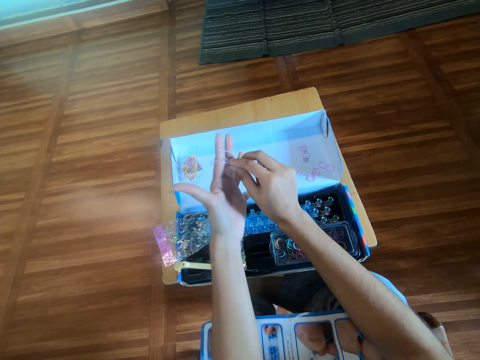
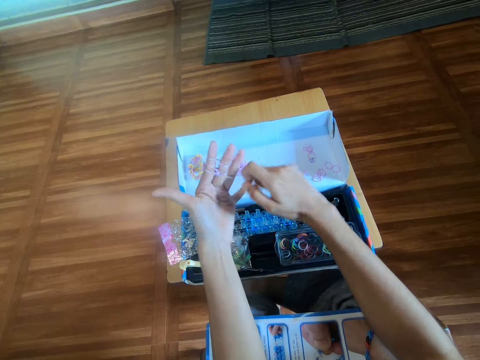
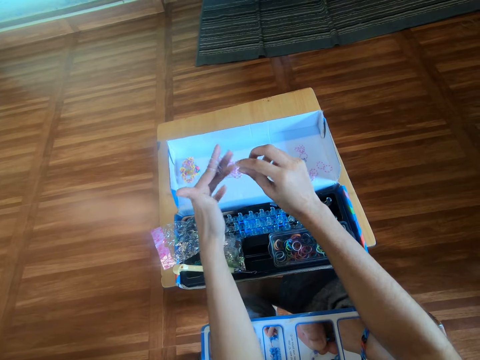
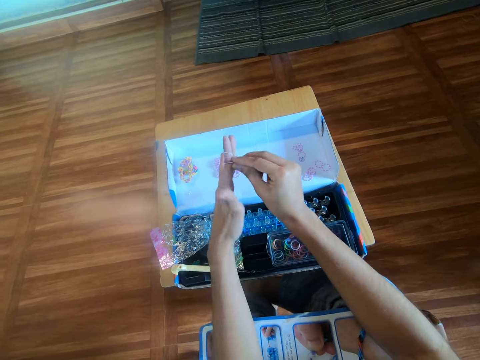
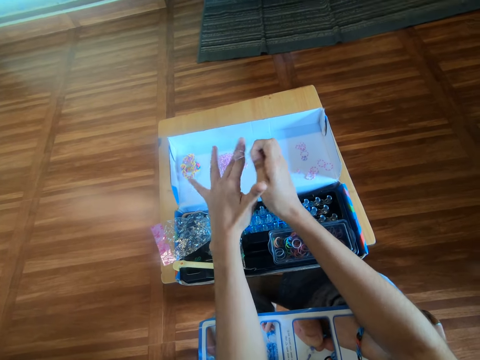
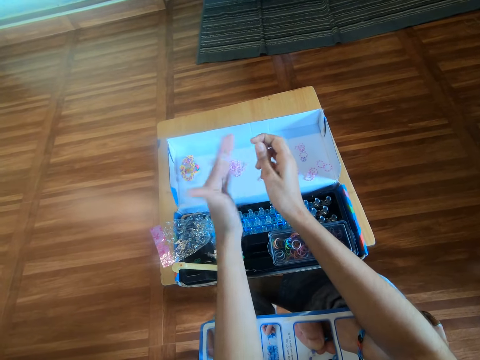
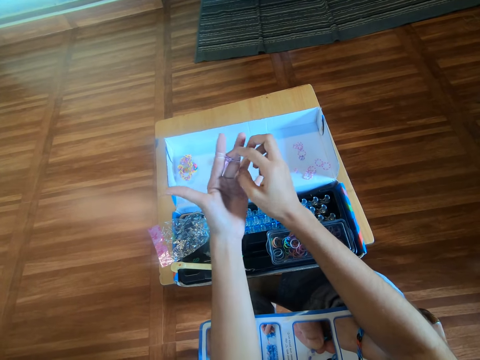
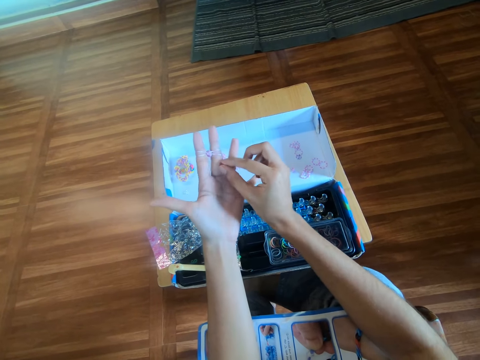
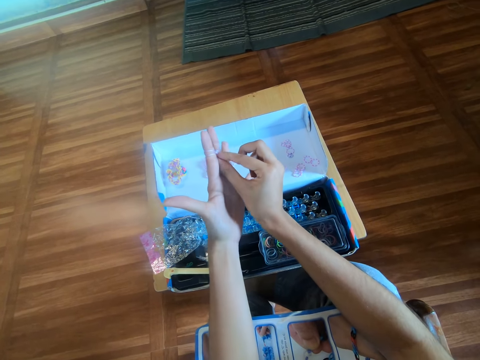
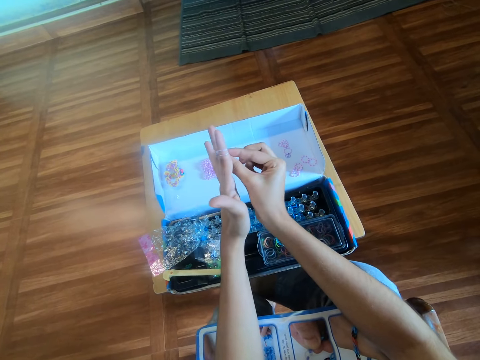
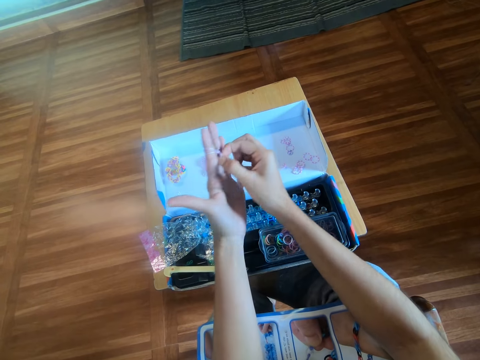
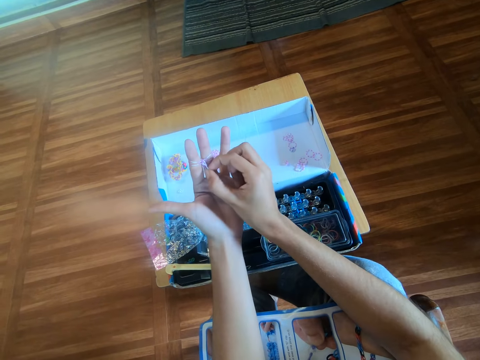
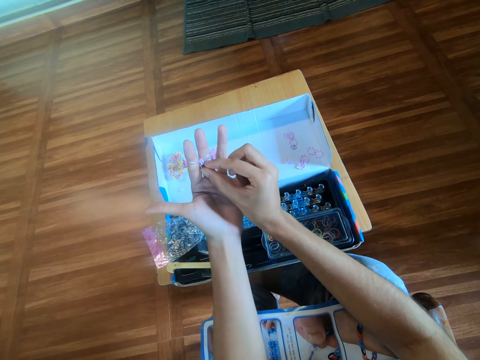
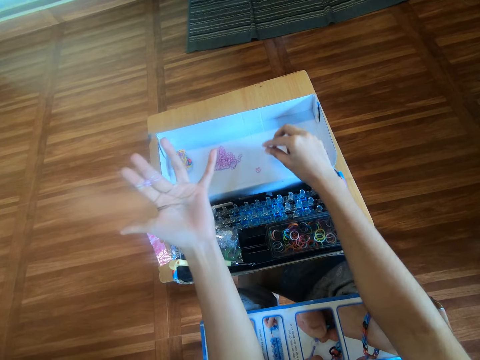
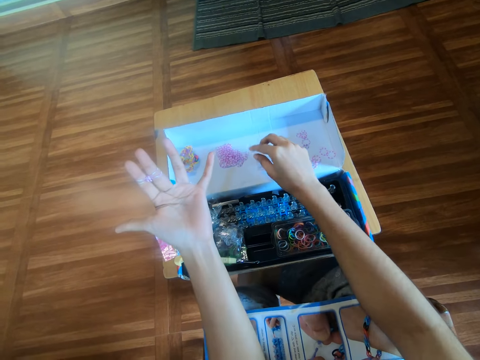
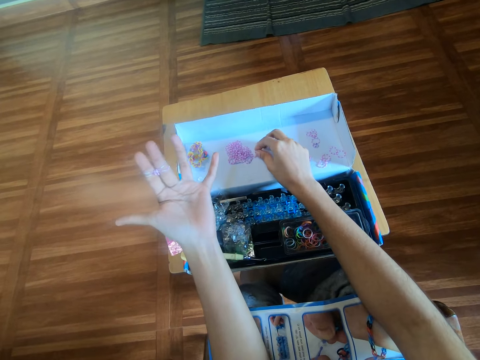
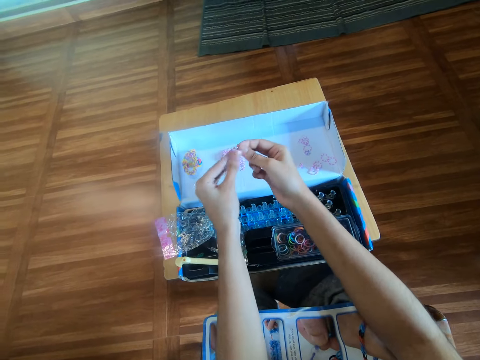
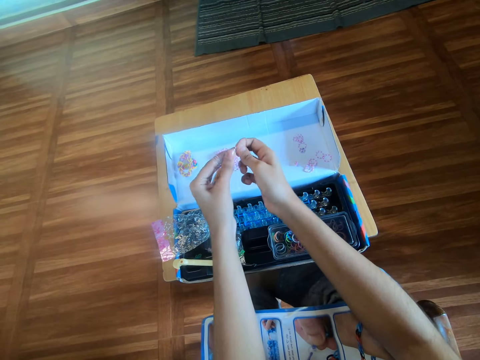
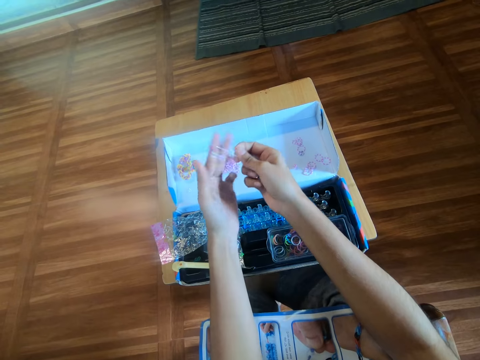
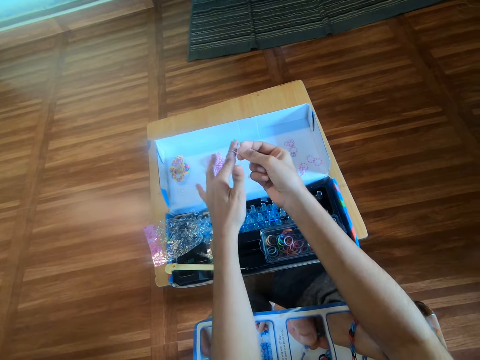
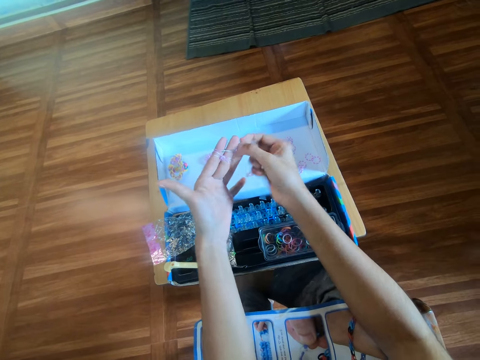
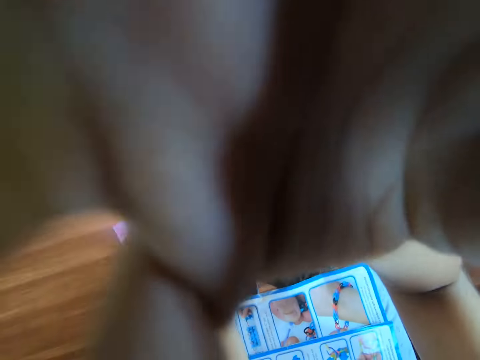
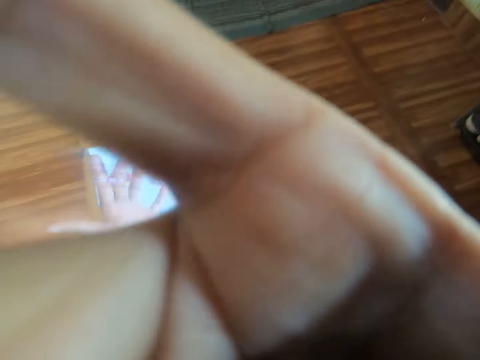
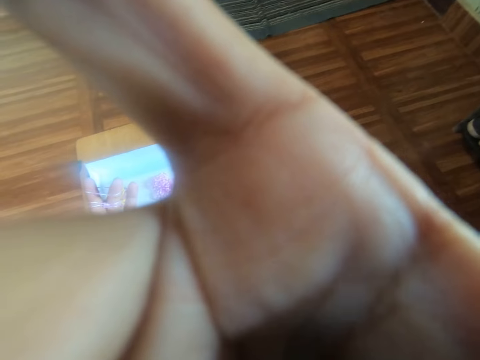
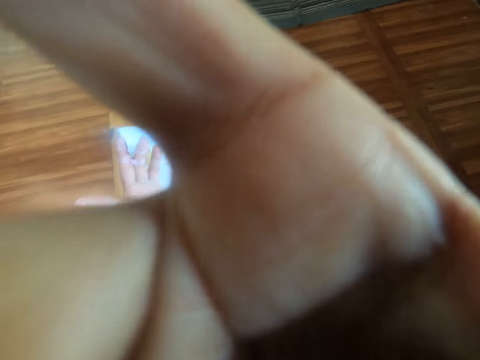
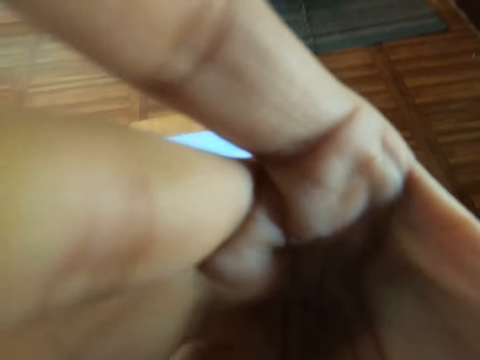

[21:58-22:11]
The camera wearer makes a craft with the rubber band. She adjusts the mini rubber bands on her fingers. She picks a mini rubber band from the carton box with her right hand. She wears the rubber band around her left hand. She rolls the mini rubber band on her fingers. She adjusts a camera on her head with her right hand. She touches the camera.

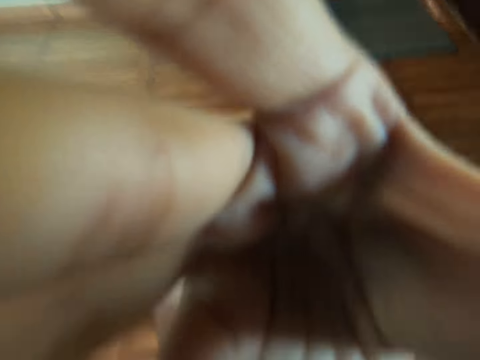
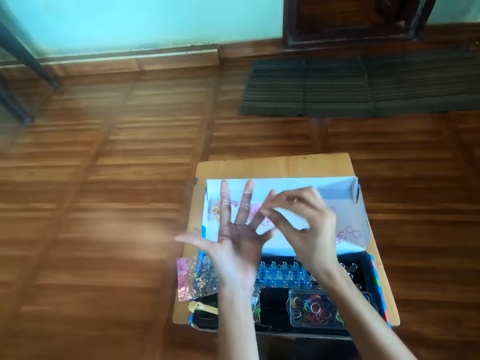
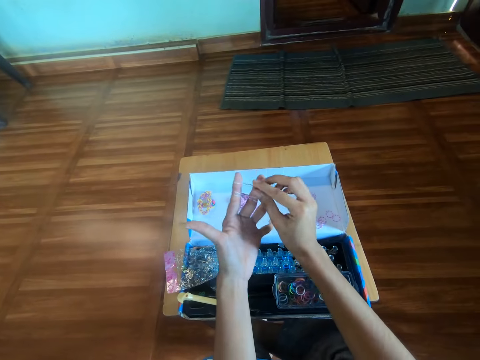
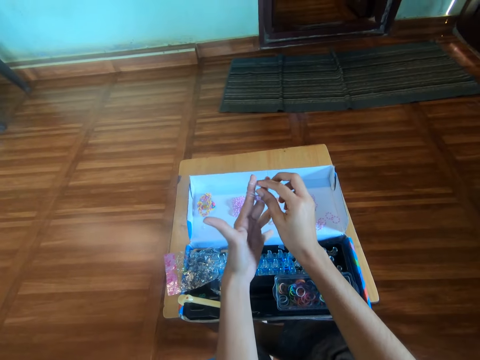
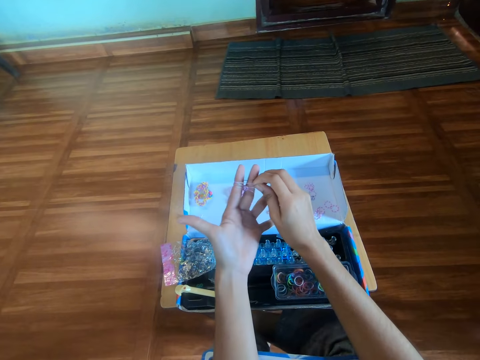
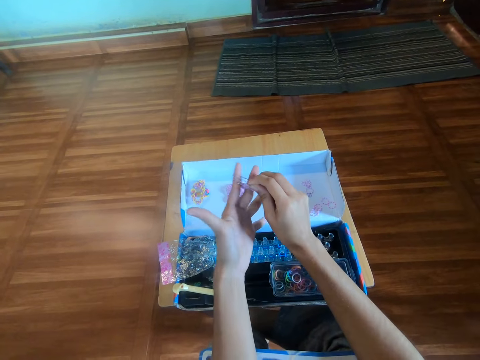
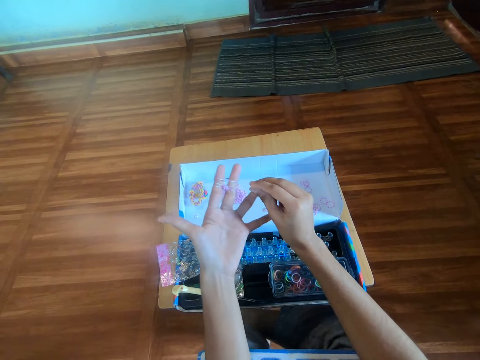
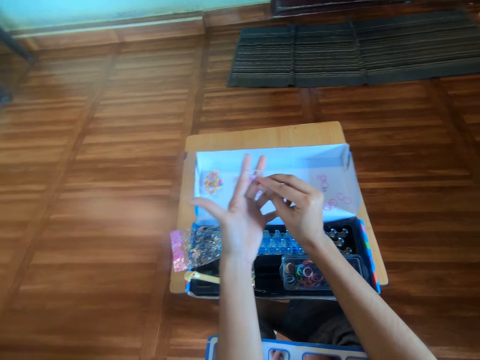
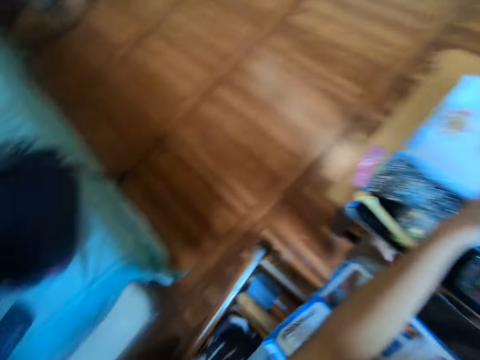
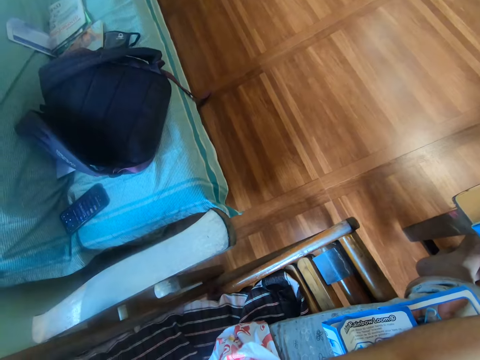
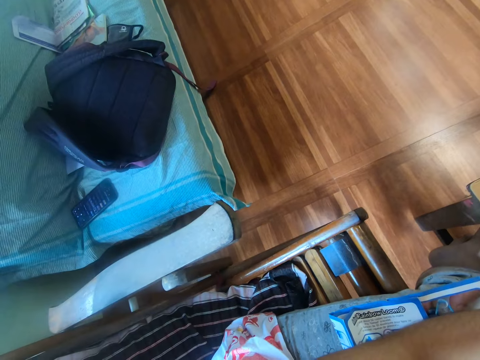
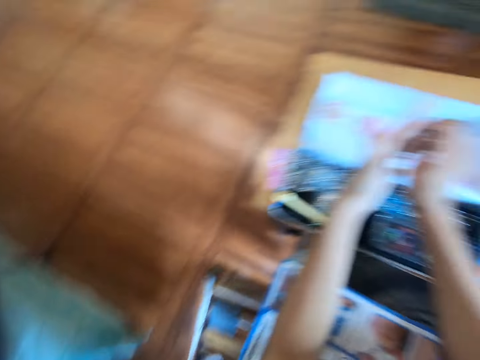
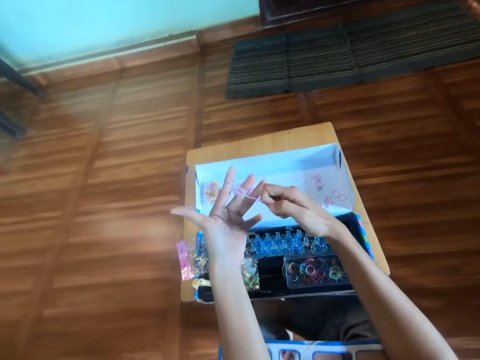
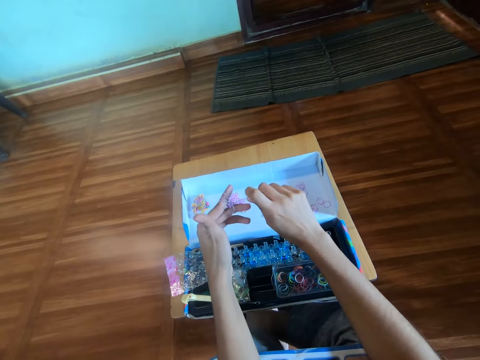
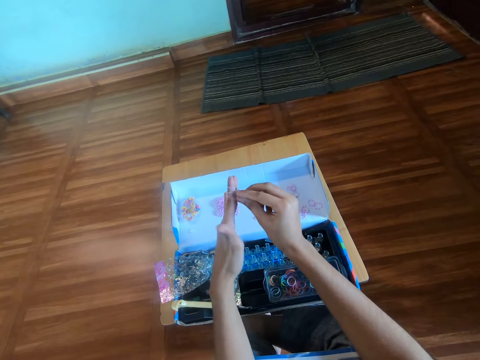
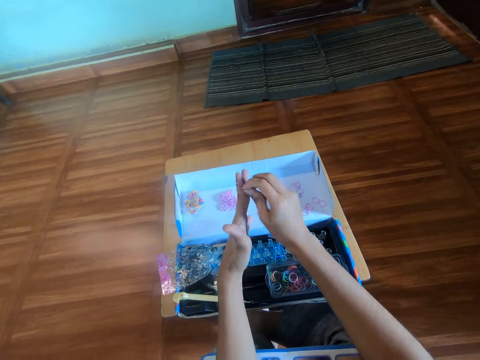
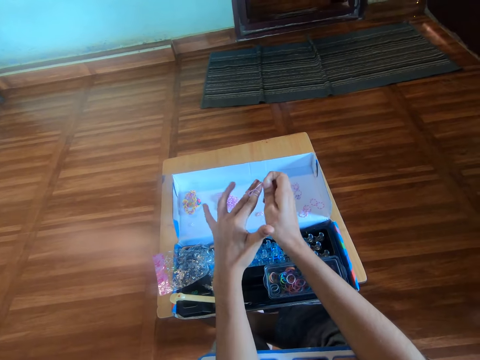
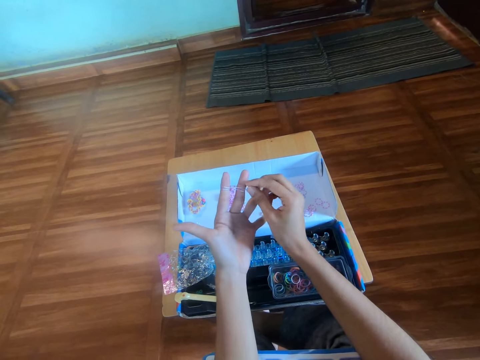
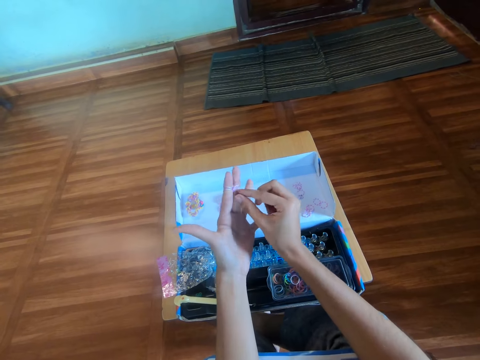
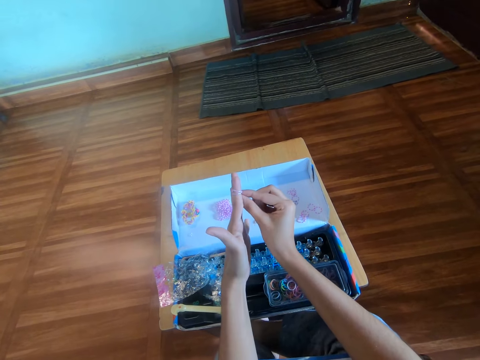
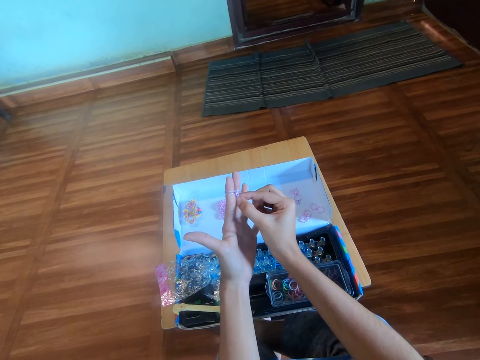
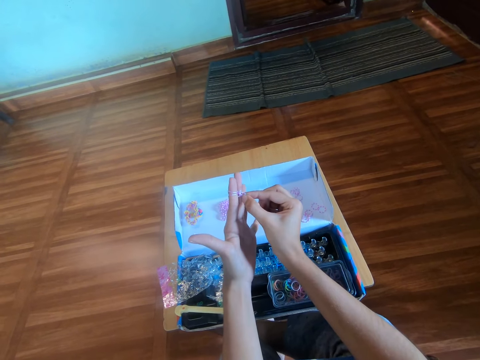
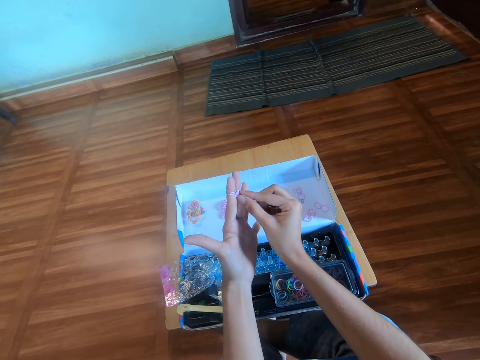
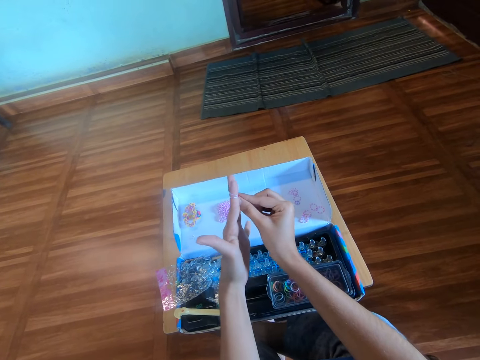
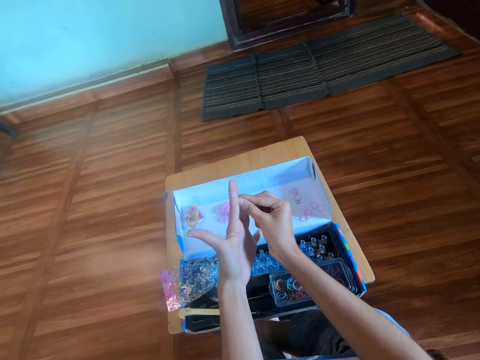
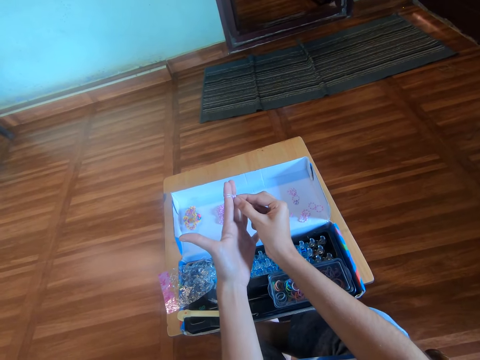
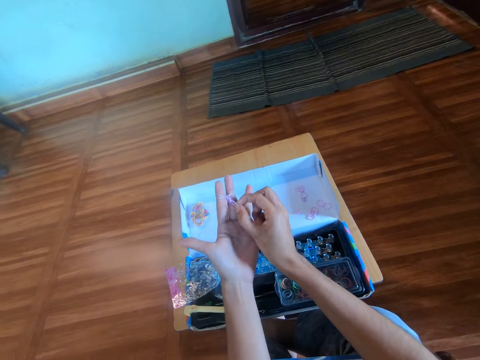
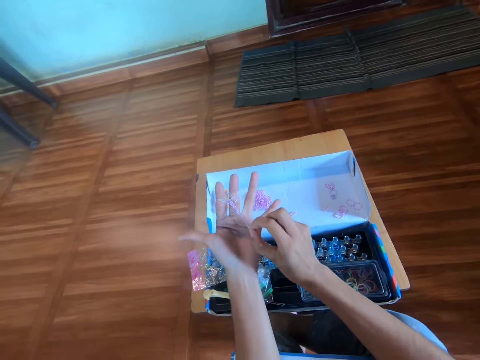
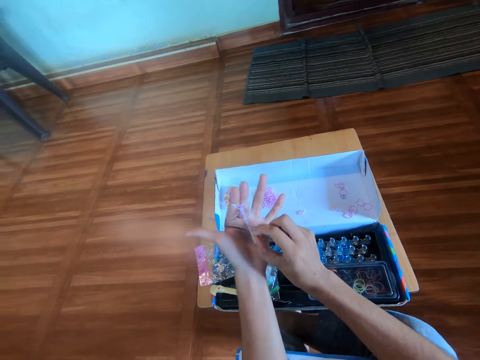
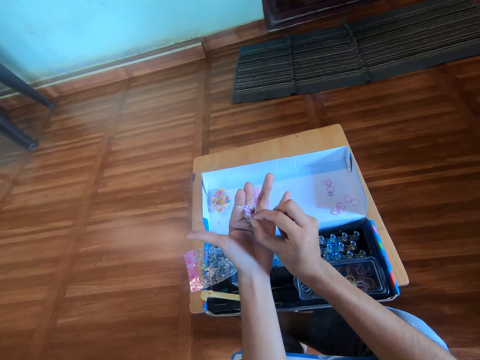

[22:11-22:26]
The camera wearer adjusts the mini rubber bands on her fingers. She makes a craft with the rubber band. She turns to the right. She adjusts the mini rubber bands on her fingers.
